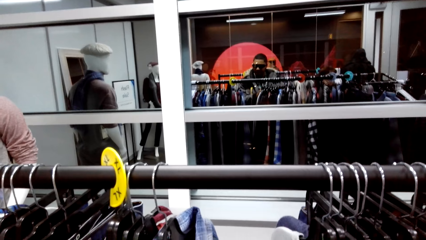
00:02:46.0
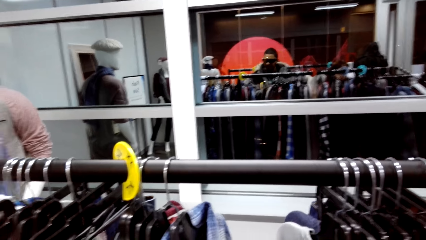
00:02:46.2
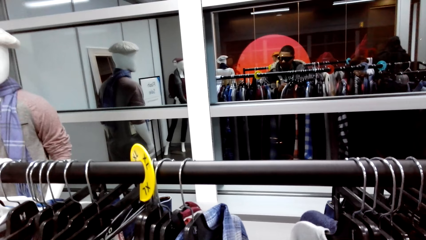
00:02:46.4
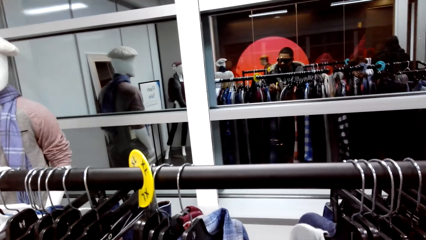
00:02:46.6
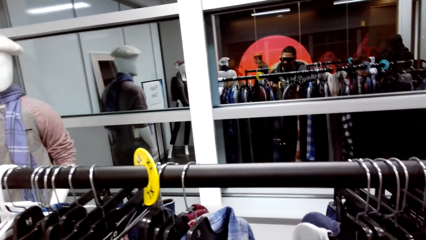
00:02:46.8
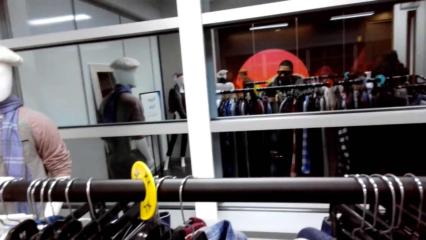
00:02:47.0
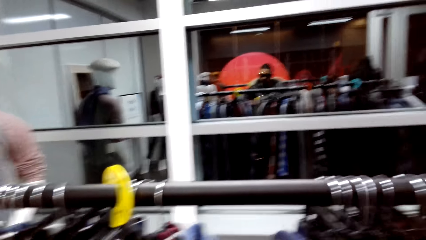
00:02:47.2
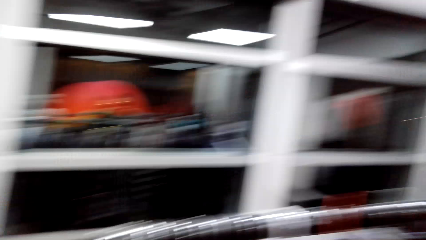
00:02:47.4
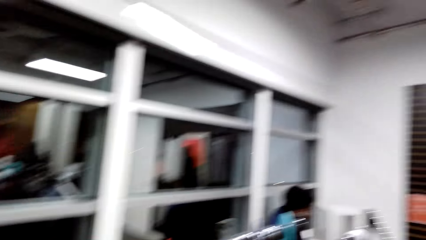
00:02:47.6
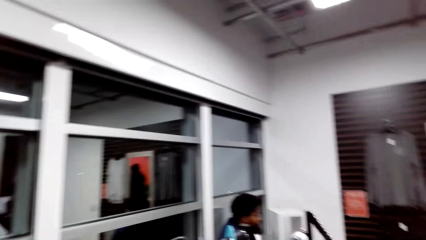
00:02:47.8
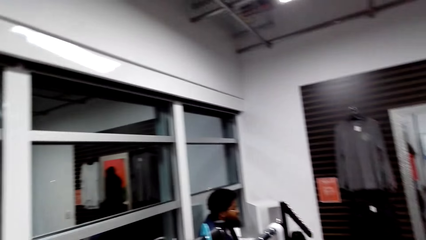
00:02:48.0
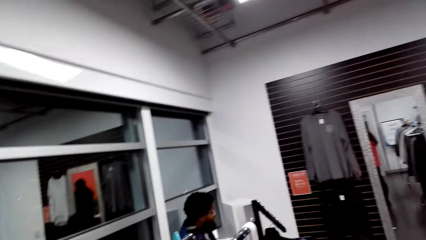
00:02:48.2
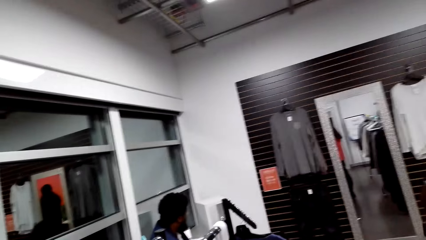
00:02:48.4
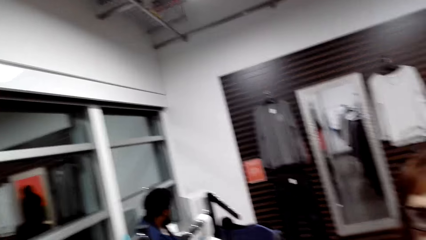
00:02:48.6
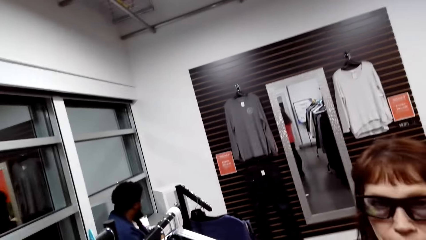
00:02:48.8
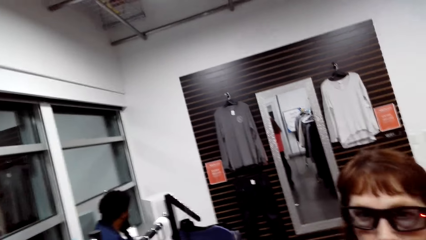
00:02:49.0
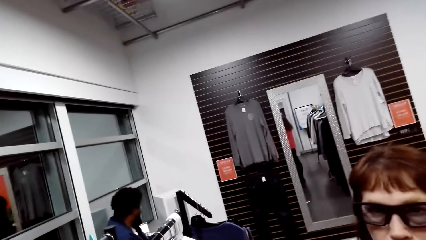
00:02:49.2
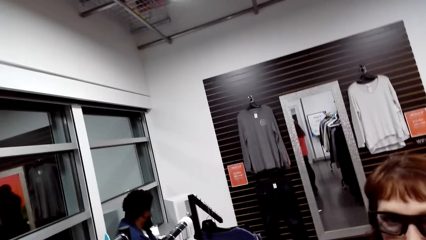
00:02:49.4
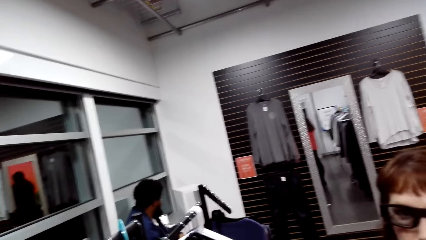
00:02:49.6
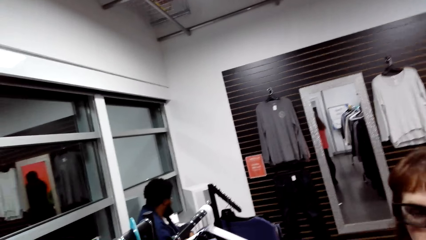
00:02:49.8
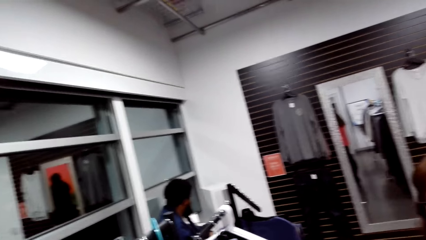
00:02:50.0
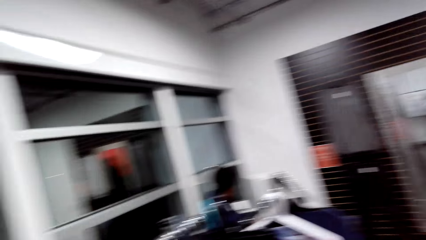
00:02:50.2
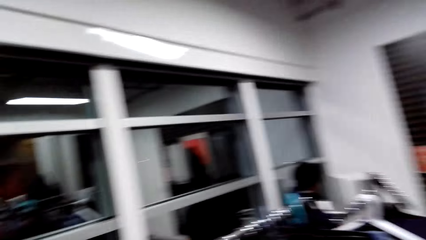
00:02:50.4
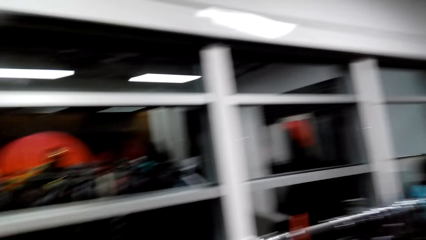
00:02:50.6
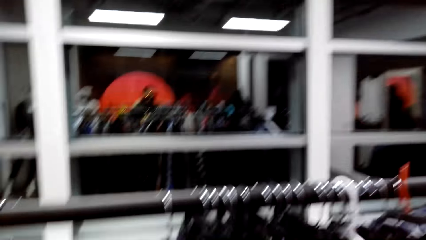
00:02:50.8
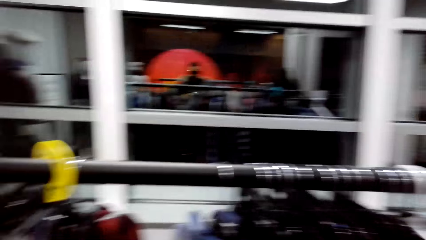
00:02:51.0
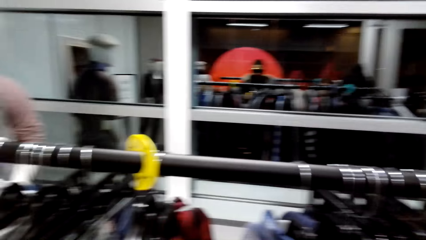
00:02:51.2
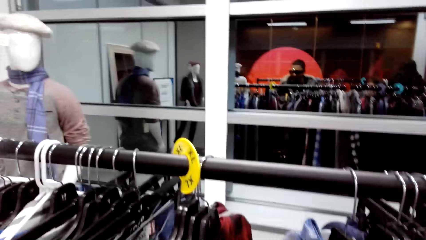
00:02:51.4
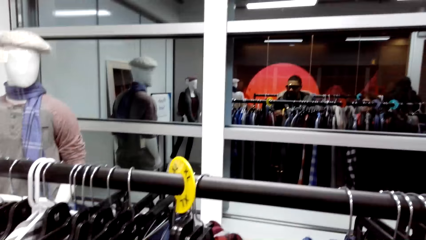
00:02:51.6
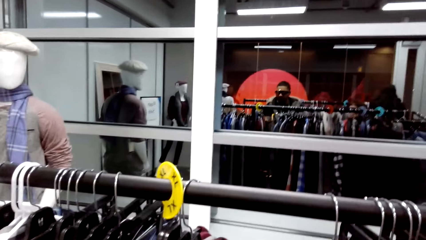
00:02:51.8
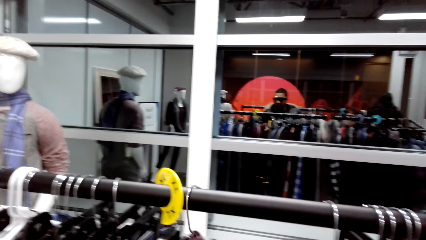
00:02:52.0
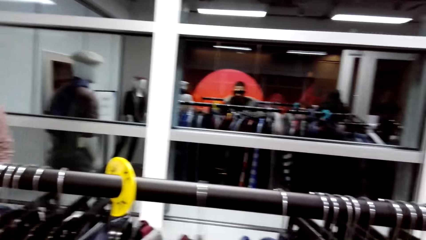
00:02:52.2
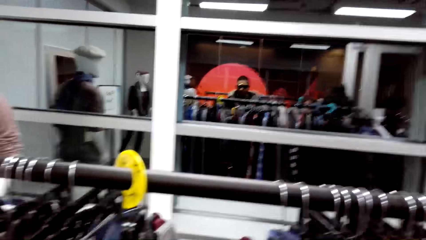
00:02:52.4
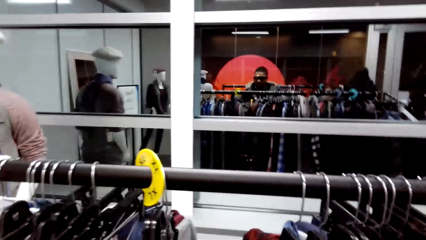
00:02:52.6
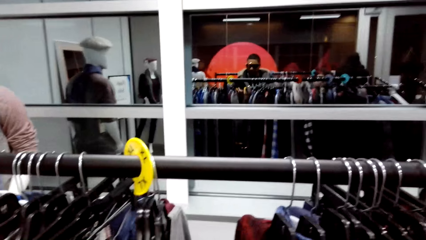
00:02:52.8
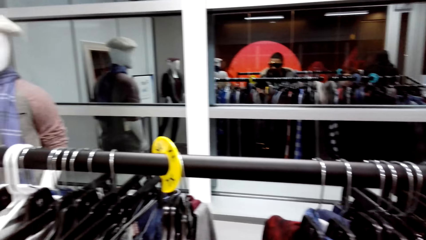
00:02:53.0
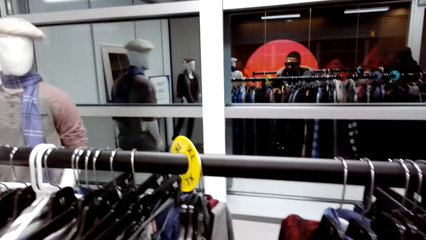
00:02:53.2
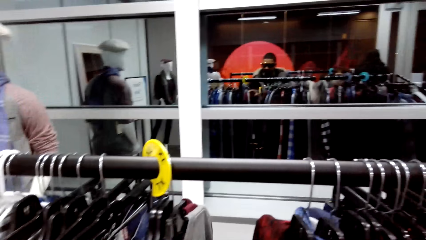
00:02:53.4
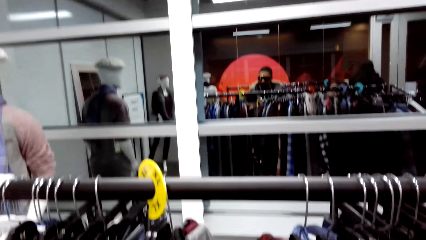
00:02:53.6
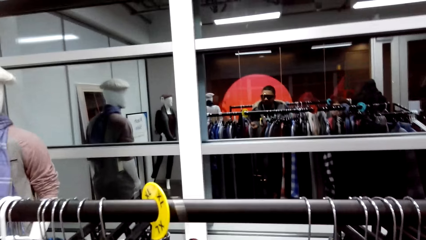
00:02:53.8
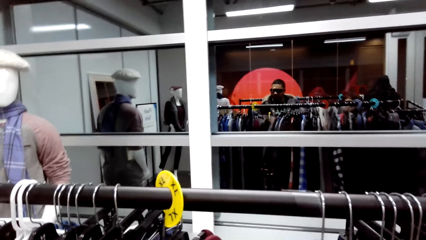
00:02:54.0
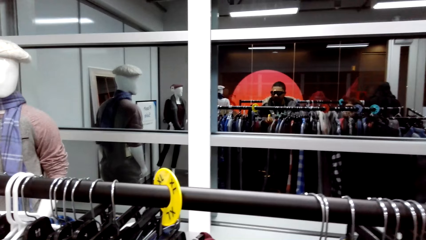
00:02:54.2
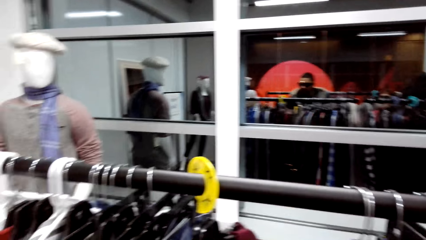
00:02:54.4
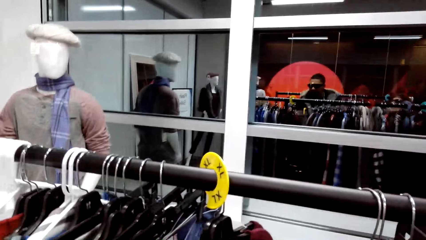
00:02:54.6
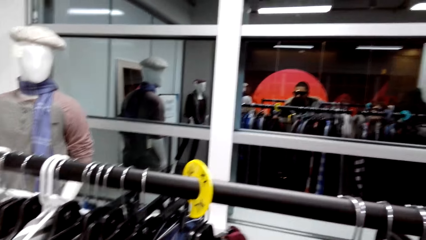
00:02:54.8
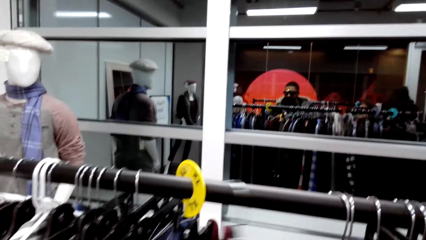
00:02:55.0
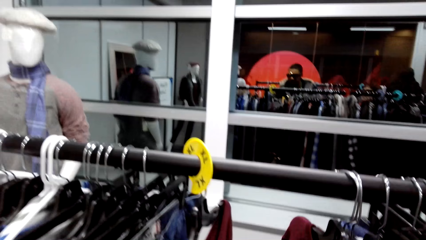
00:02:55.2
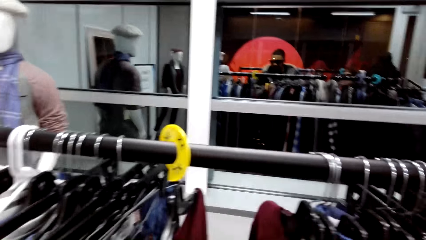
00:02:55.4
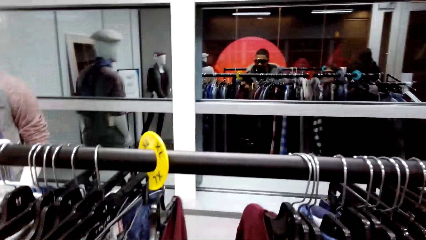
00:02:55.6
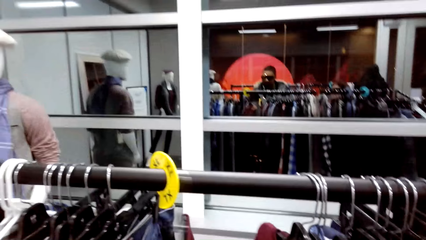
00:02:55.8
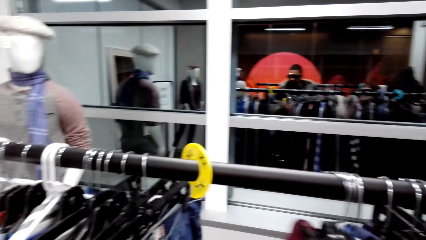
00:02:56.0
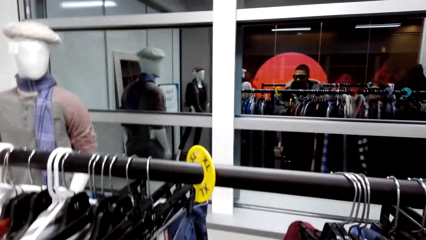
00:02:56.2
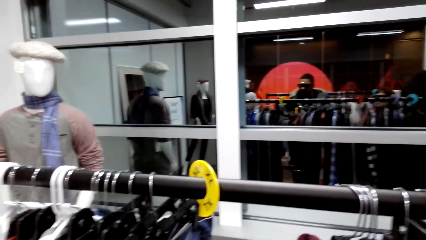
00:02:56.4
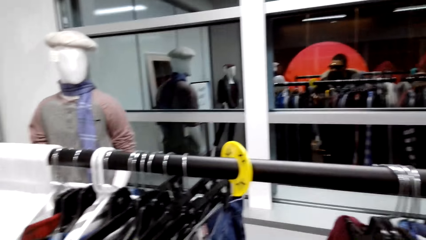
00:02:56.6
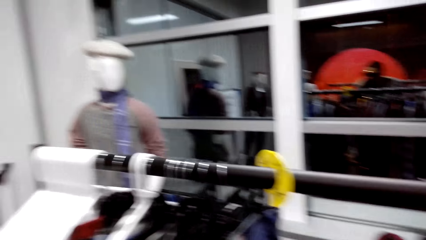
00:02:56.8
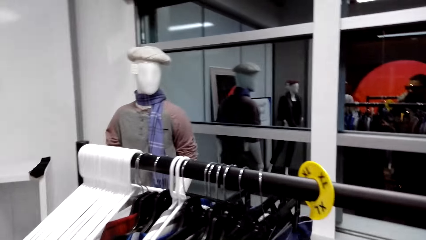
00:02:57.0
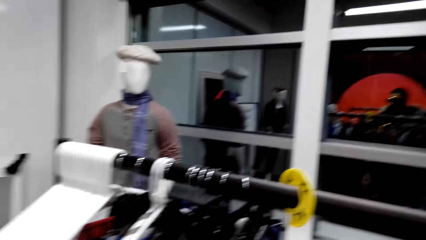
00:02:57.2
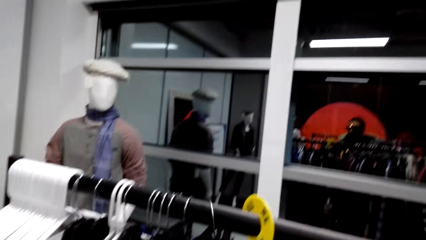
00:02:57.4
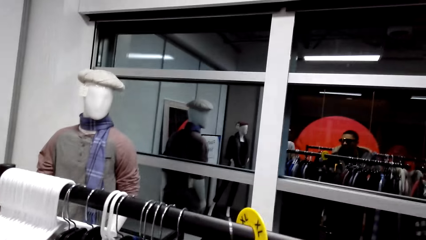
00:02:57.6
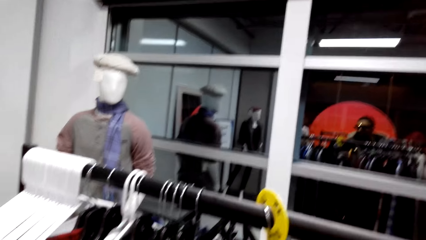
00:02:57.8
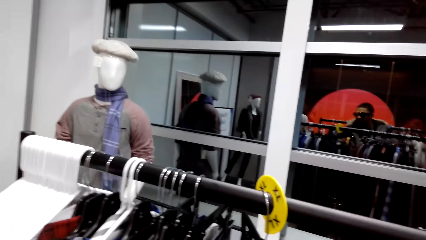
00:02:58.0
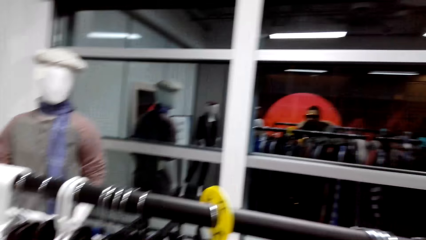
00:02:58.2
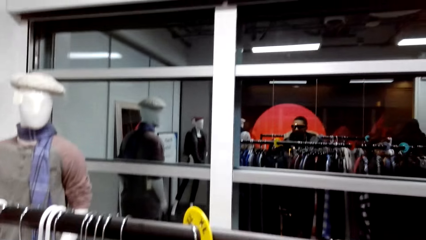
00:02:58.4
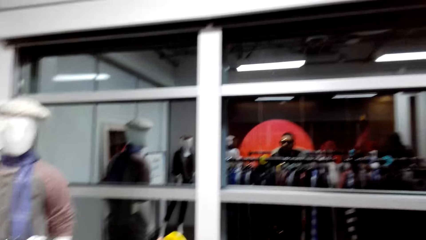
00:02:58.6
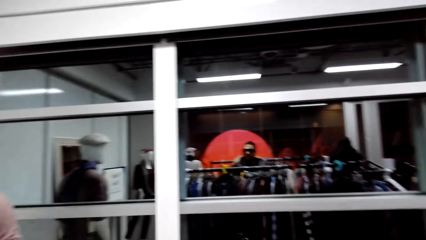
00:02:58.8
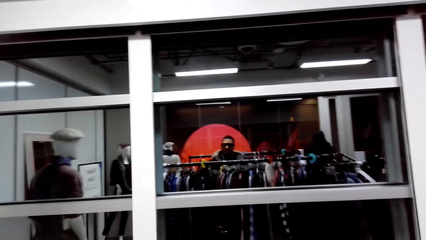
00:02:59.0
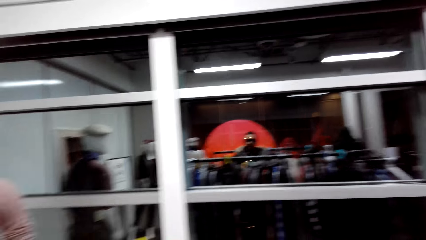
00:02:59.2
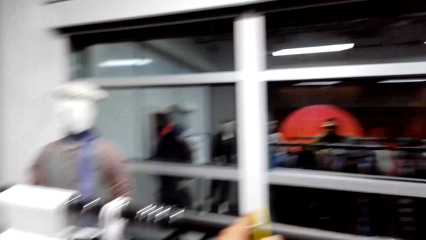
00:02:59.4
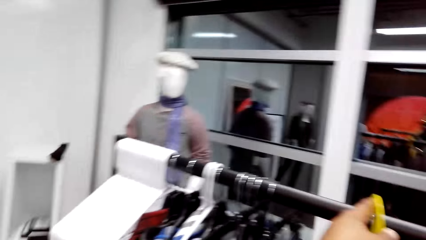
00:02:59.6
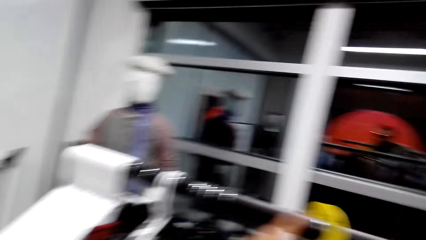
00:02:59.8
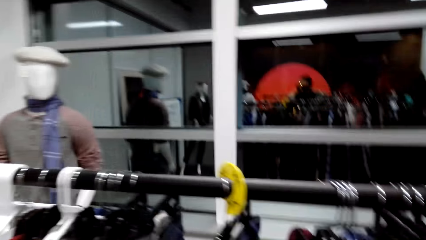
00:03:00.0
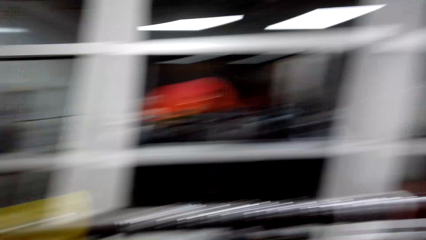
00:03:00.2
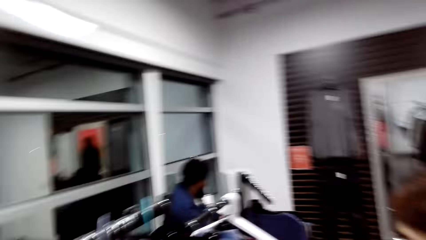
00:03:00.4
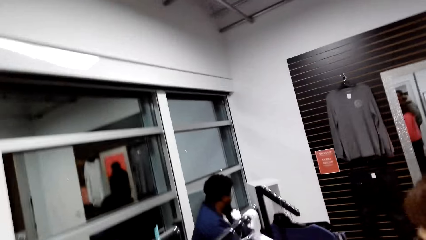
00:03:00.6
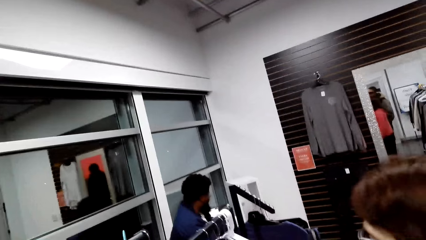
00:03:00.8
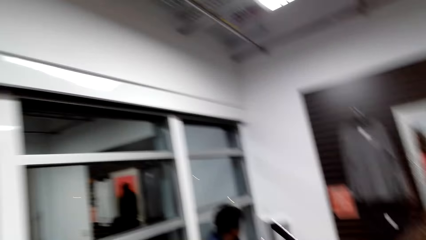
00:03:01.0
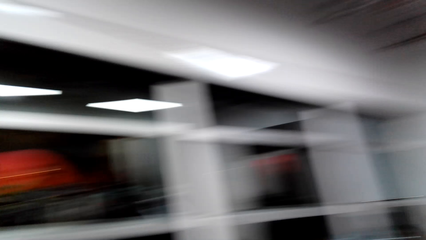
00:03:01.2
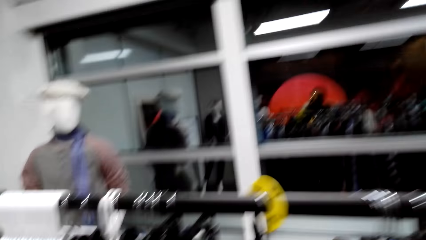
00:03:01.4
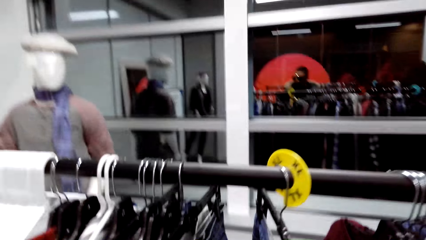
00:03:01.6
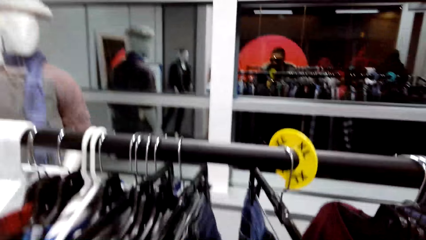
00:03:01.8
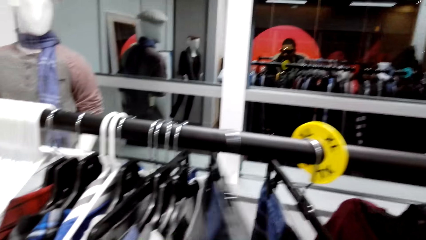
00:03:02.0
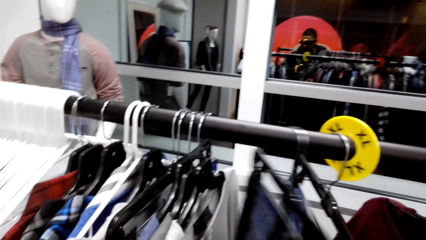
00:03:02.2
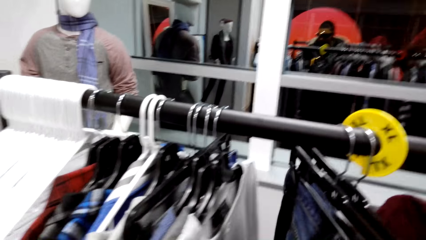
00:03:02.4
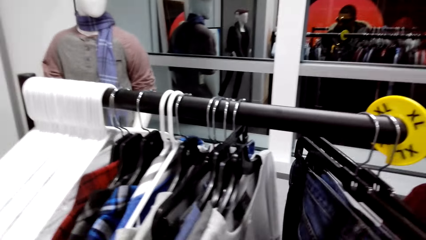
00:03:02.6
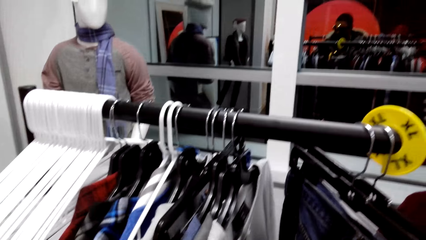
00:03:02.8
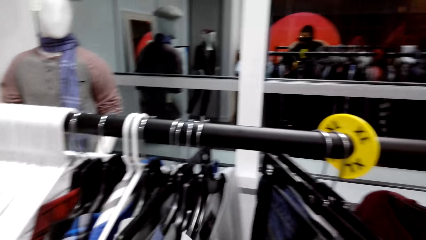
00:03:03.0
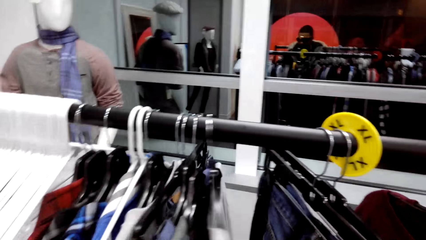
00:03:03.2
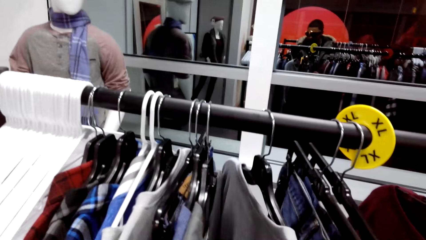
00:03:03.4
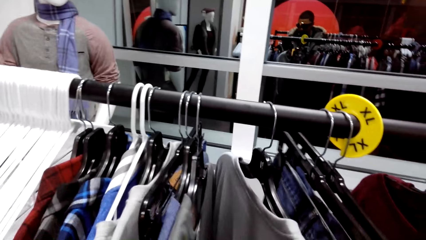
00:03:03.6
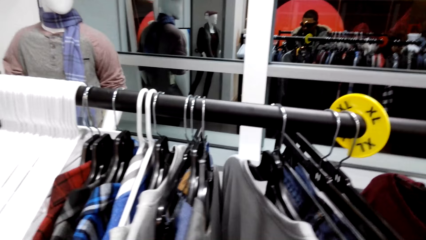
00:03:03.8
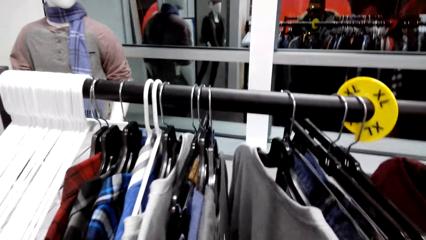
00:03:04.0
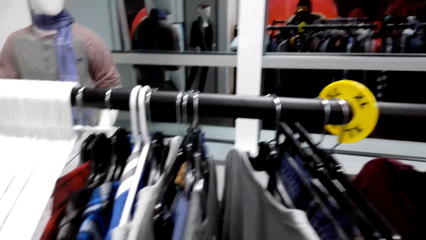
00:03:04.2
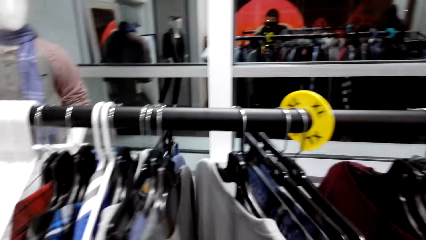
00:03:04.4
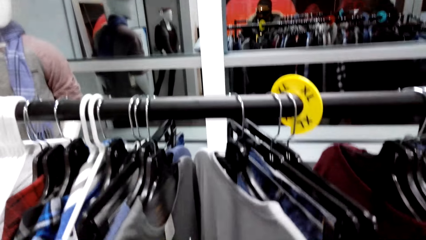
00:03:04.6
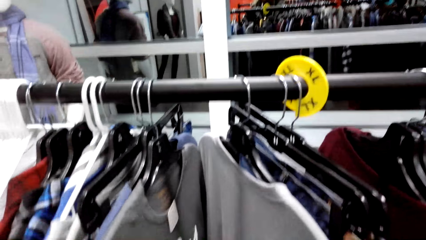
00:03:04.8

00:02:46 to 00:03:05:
The camera wearer looks around the clothing store. They dialogue with a woman. They look at the woman. They look to the other side. They look around the clothing store. They dialogue with the woman.
